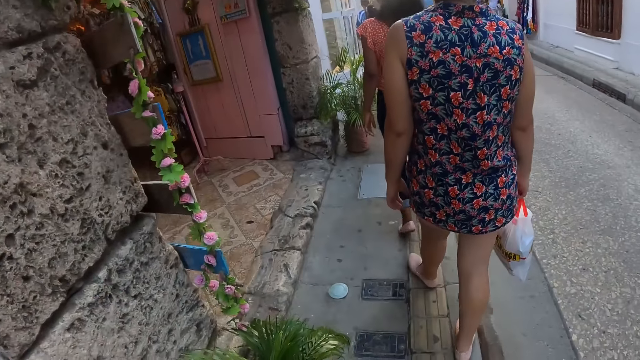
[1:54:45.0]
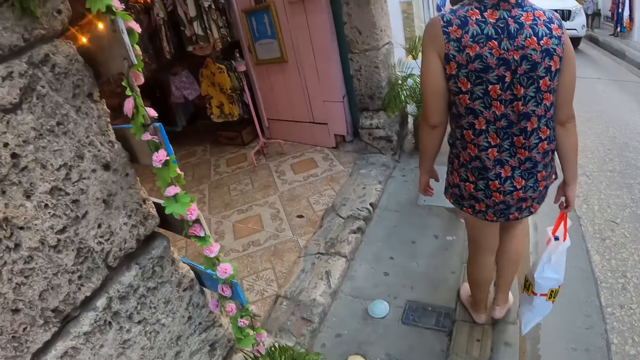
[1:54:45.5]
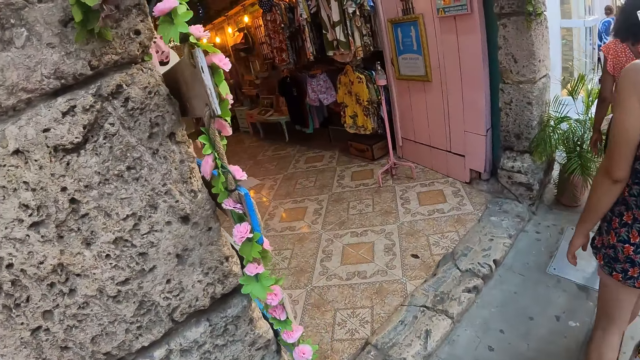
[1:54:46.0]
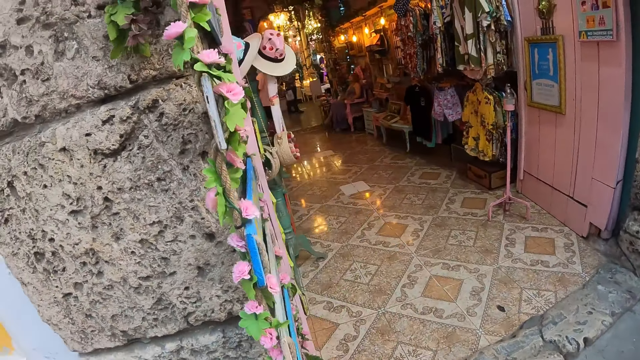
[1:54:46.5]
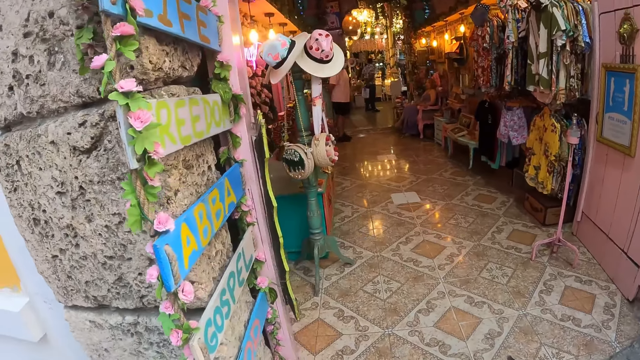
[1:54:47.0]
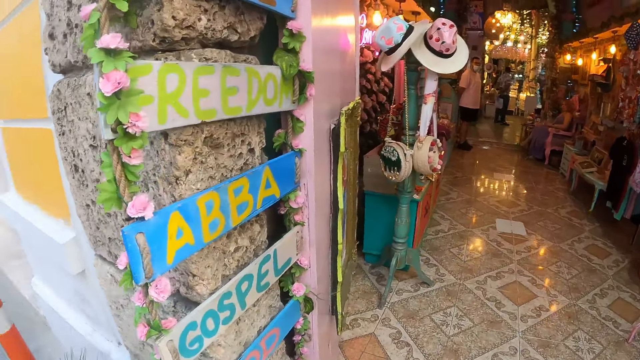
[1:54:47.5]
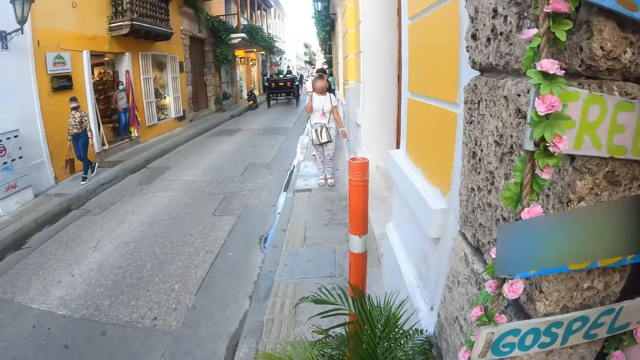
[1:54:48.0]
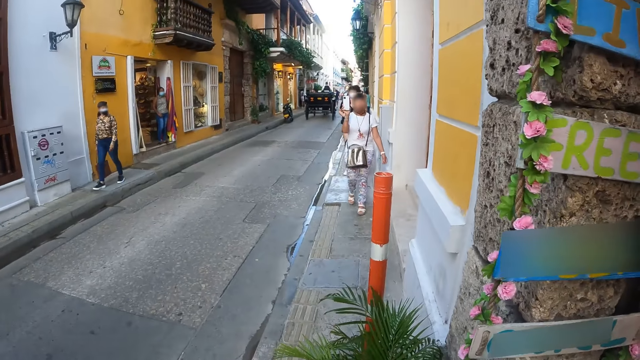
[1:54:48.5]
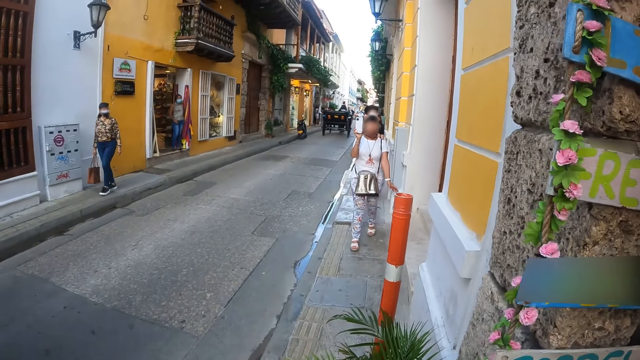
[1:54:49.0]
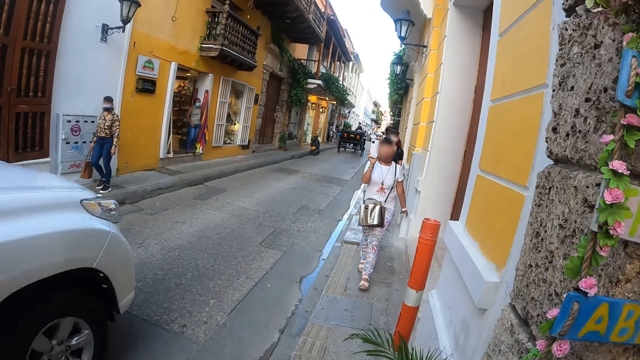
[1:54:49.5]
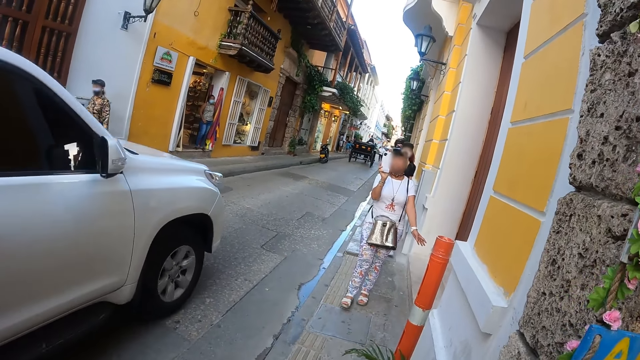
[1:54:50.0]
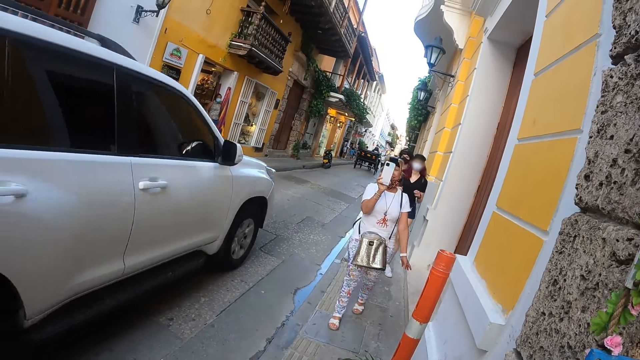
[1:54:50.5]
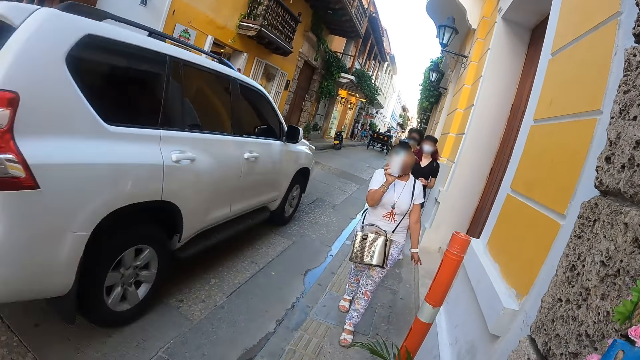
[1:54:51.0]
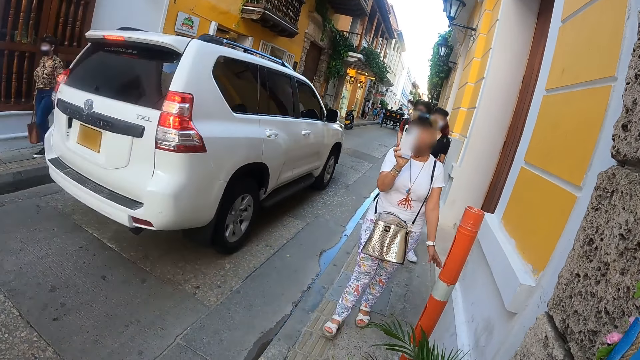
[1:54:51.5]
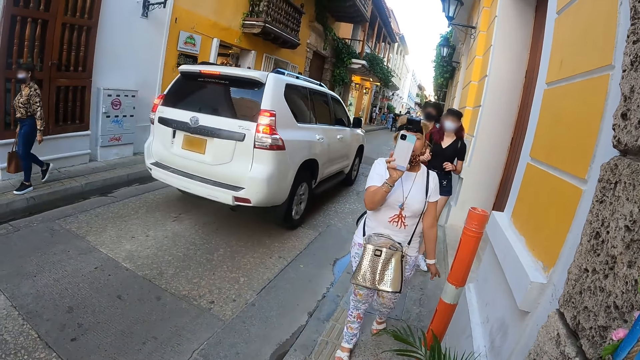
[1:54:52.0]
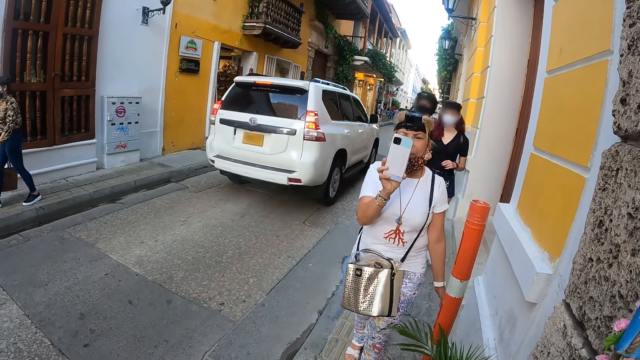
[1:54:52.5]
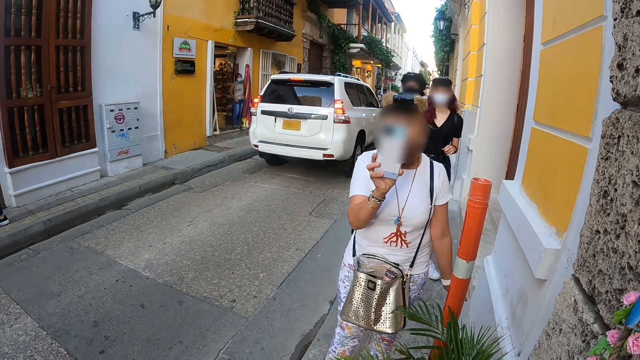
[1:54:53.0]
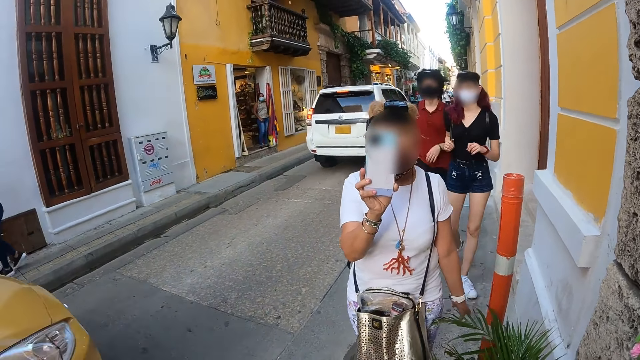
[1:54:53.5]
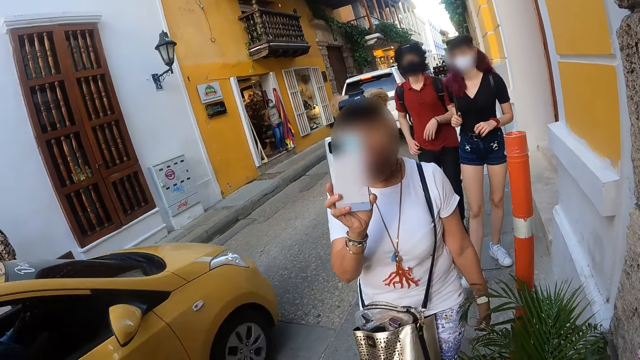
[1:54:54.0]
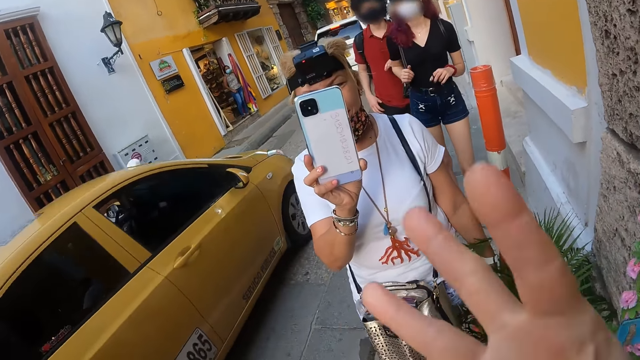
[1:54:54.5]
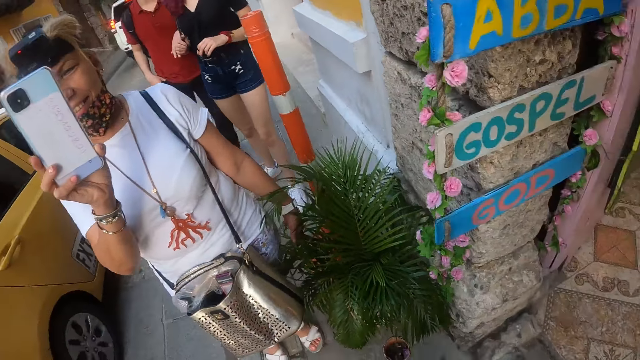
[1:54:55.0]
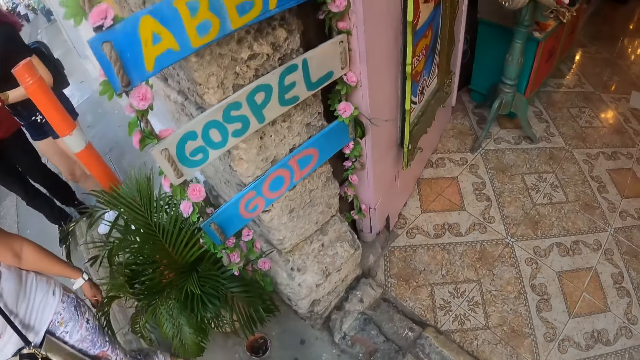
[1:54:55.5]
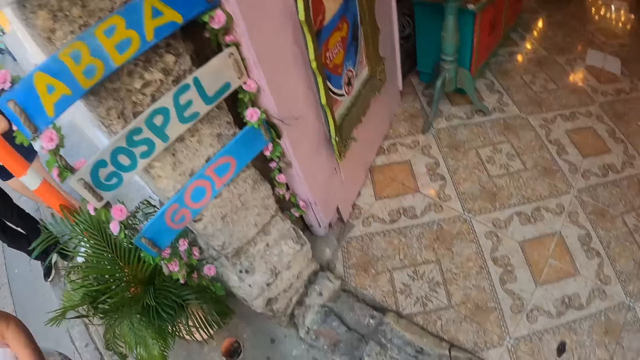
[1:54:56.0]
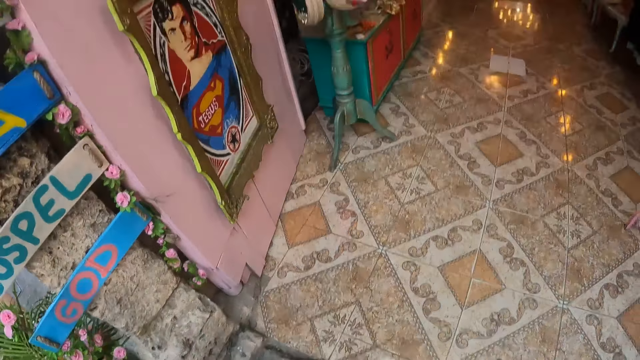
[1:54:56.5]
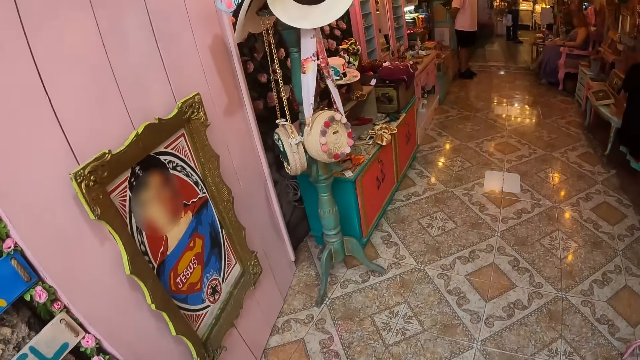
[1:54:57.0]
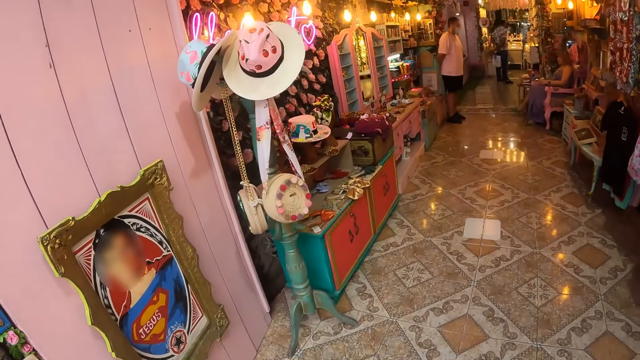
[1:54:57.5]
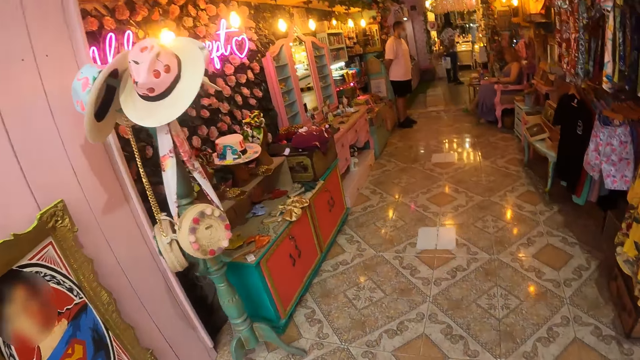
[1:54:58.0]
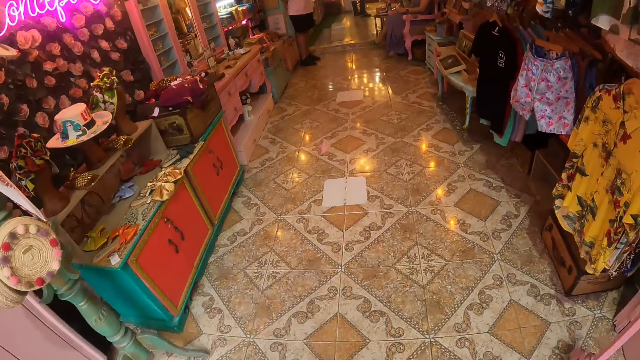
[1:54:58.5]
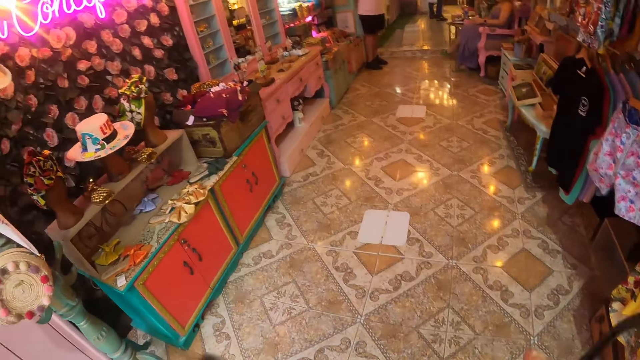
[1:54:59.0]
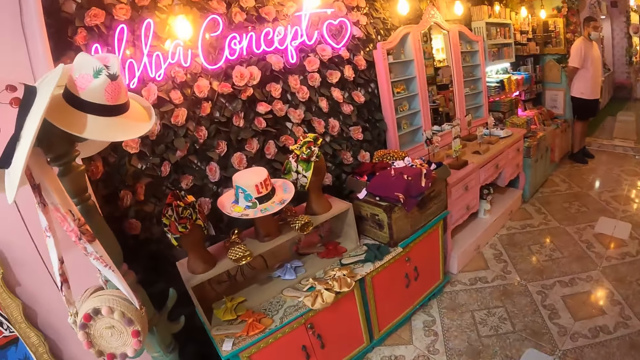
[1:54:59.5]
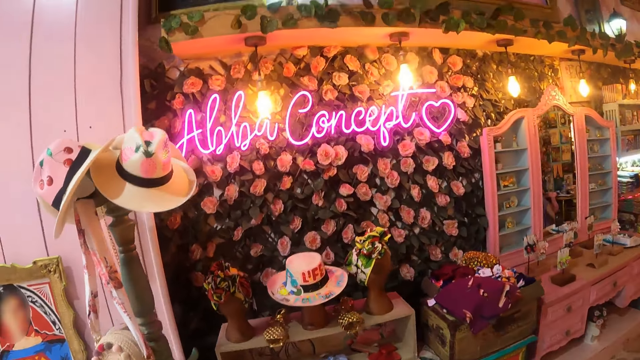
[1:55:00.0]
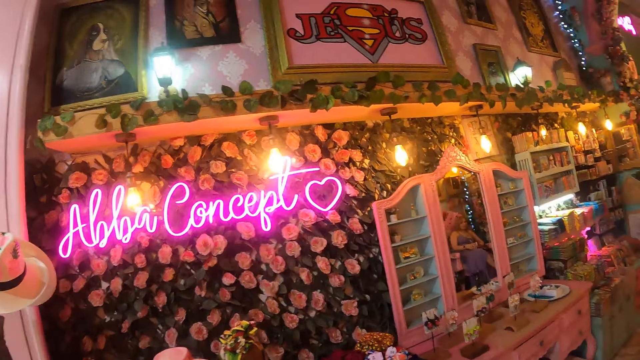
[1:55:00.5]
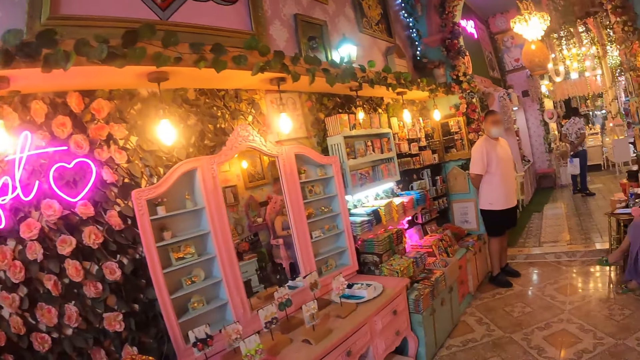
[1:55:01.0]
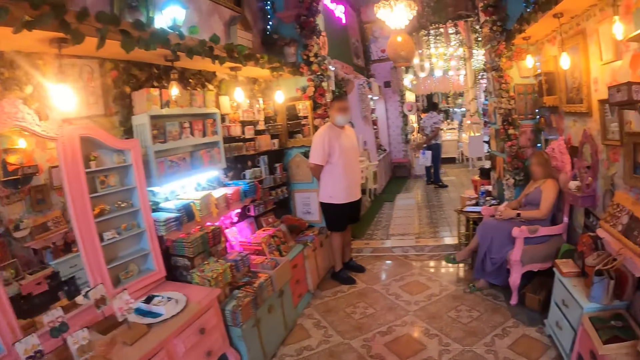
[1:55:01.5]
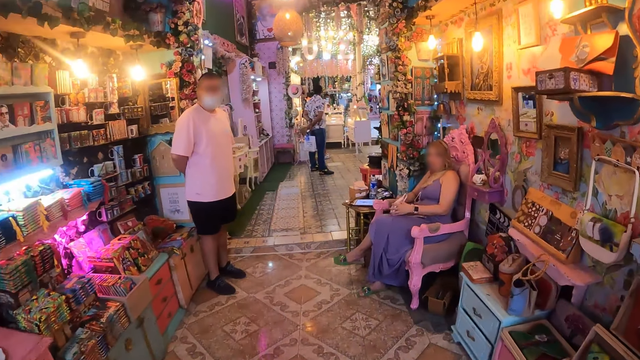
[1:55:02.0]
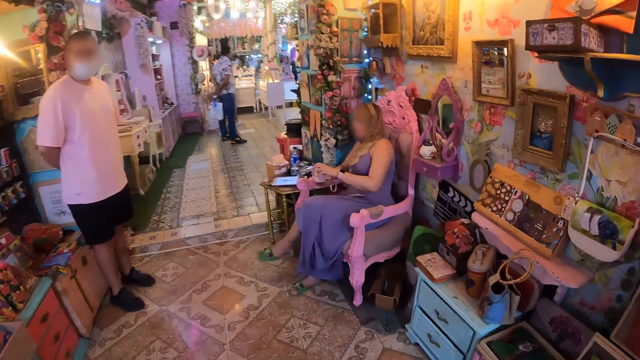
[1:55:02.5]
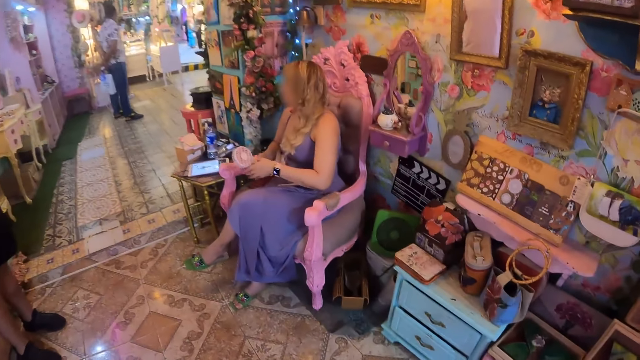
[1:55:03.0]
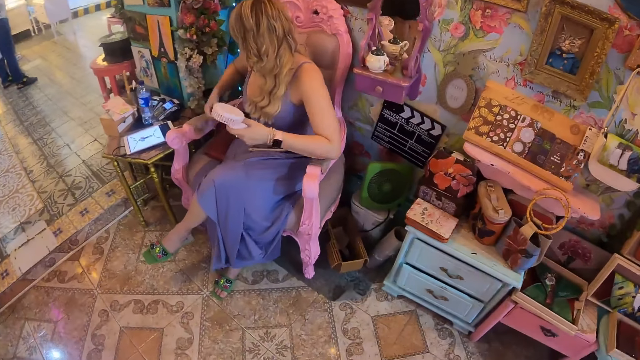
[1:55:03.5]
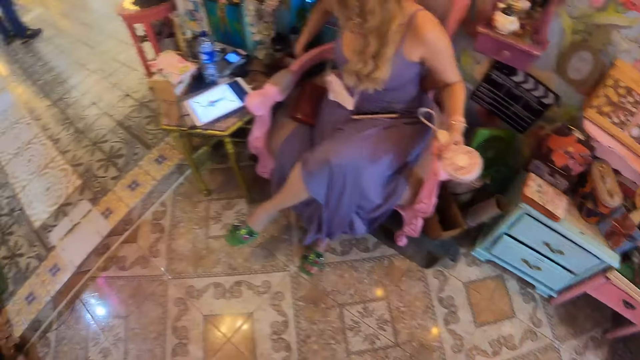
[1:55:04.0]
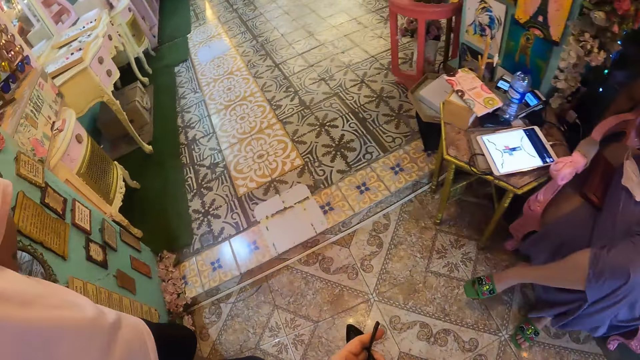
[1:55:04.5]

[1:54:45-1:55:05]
The camera wearer stands at the door. They look around. They move their hand. They enter inside a shop. They walk around the shop. They look around.
